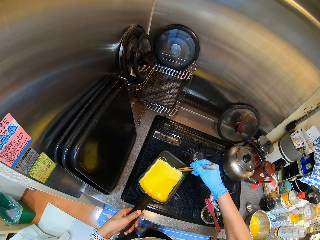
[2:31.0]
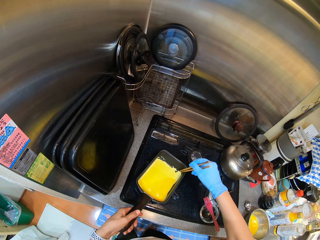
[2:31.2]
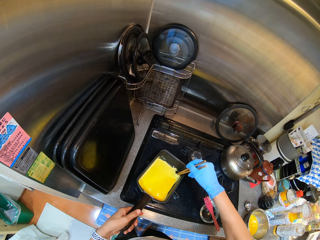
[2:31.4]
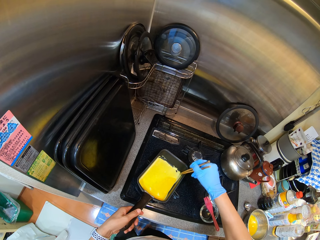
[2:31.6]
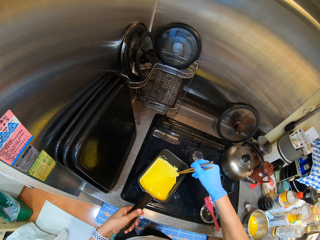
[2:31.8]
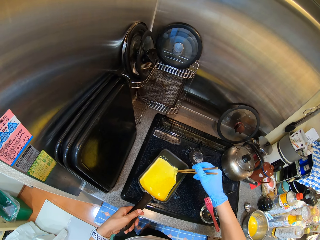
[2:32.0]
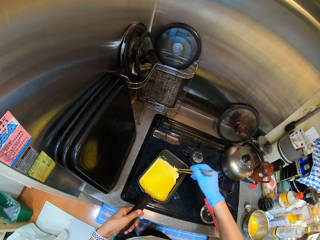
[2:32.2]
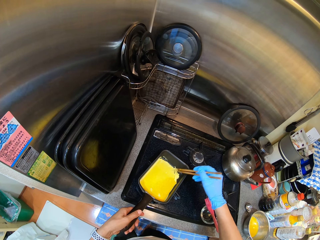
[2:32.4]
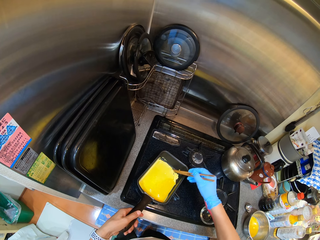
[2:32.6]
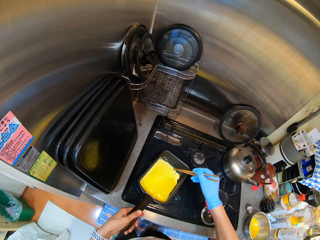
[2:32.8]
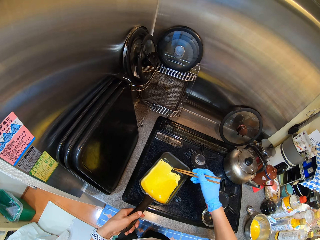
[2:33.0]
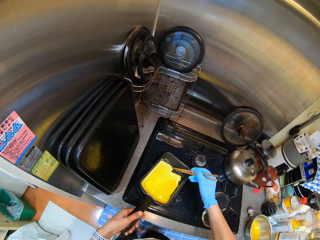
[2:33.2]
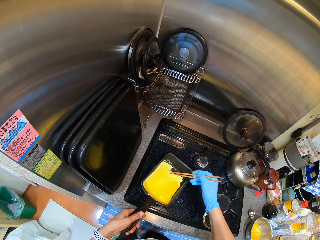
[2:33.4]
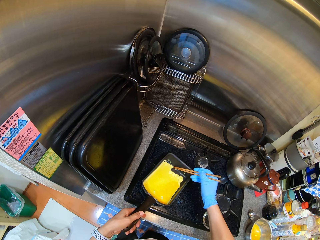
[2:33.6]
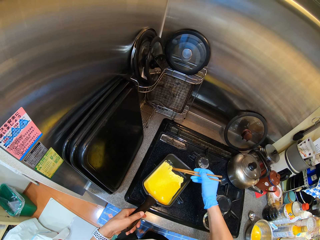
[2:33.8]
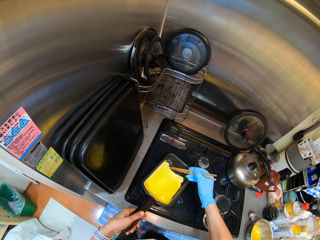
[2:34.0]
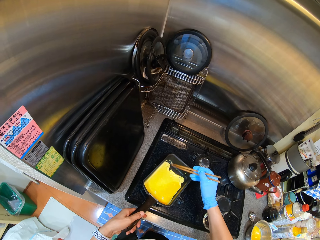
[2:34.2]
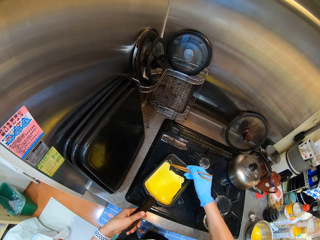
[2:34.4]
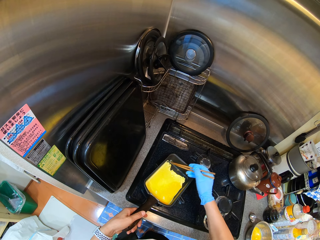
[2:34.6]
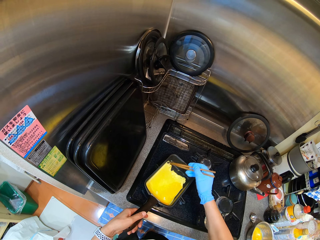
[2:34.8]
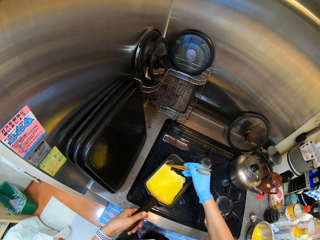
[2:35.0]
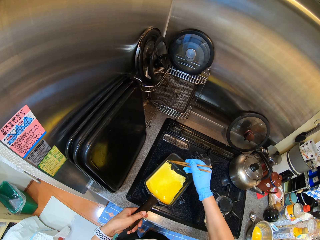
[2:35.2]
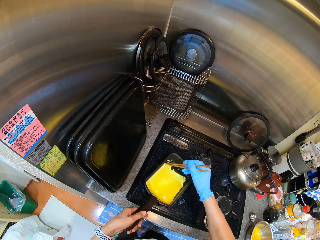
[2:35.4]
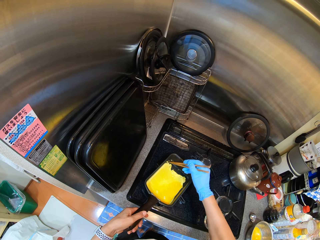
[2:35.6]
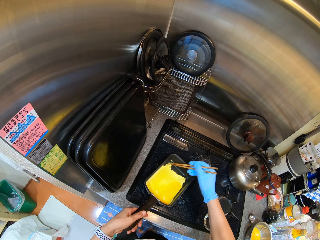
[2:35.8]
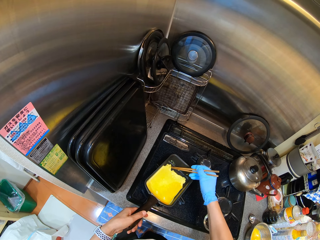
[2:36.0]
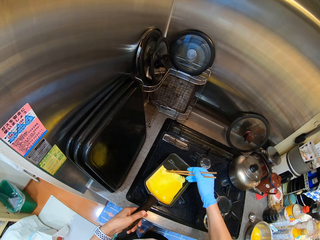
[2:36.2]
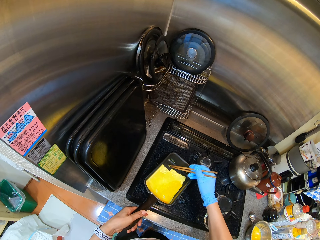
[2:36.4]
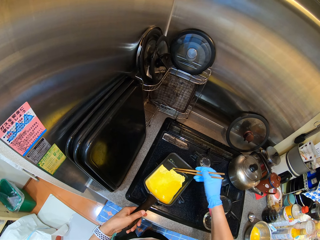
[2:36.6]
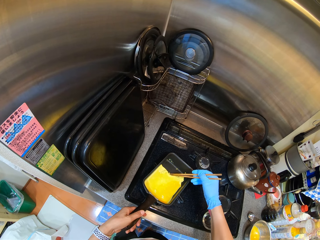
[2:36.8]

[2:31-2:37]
The camera wearer stirs the egg on the pan with a chopstick.

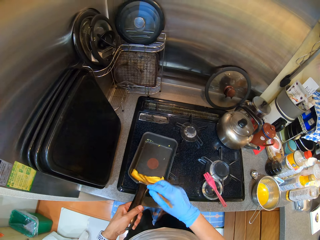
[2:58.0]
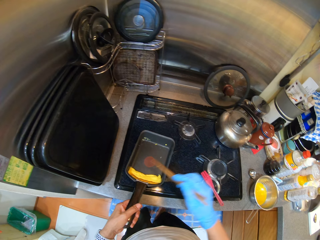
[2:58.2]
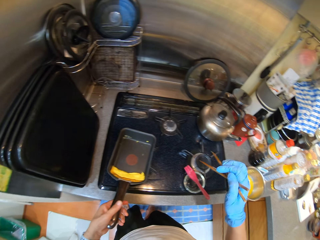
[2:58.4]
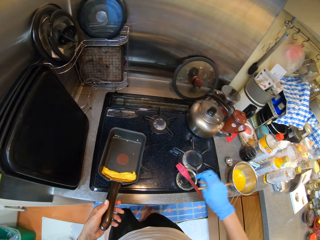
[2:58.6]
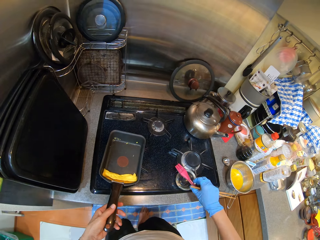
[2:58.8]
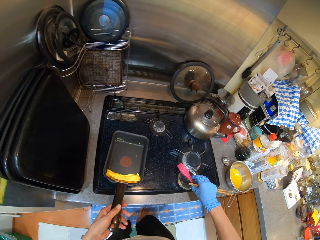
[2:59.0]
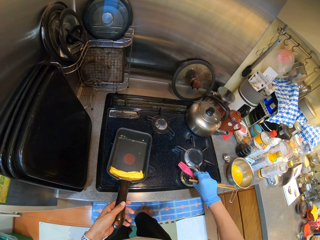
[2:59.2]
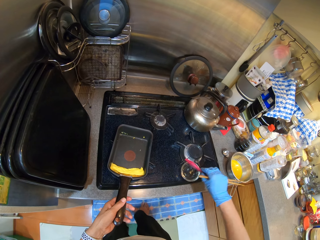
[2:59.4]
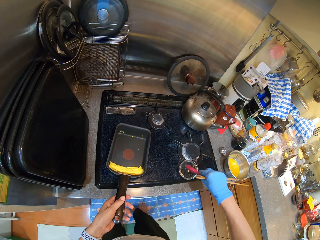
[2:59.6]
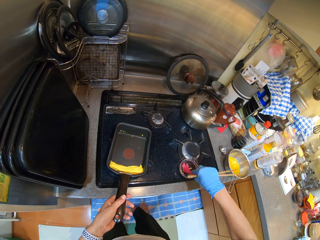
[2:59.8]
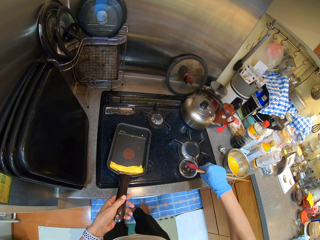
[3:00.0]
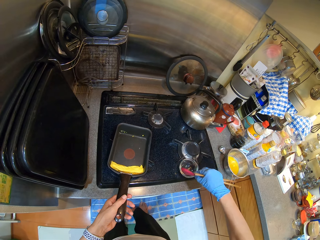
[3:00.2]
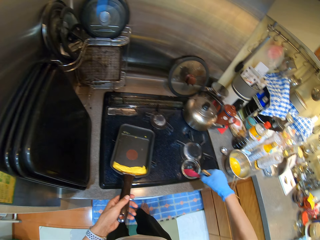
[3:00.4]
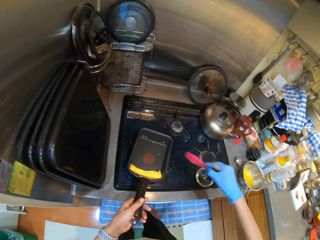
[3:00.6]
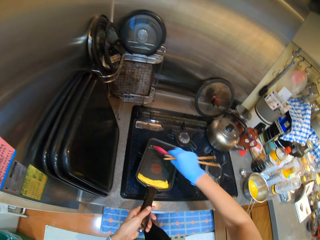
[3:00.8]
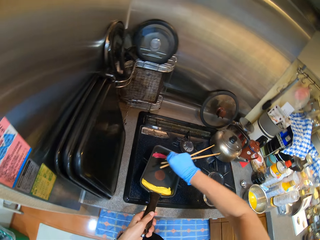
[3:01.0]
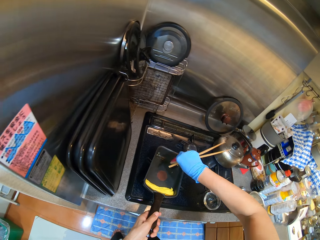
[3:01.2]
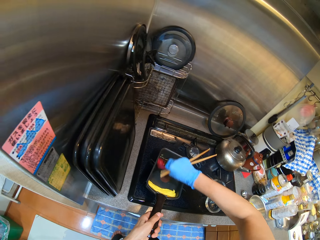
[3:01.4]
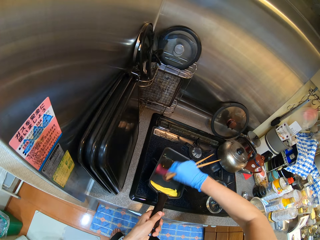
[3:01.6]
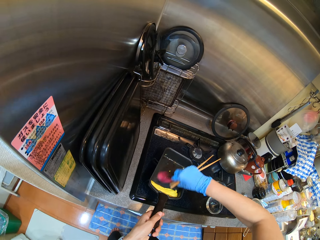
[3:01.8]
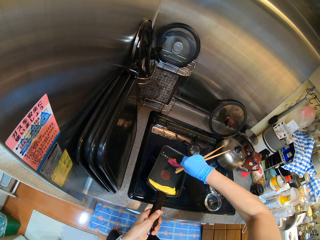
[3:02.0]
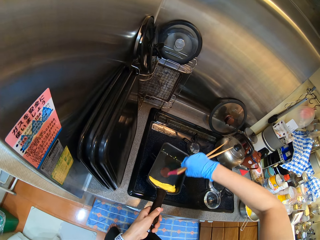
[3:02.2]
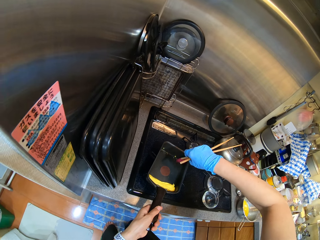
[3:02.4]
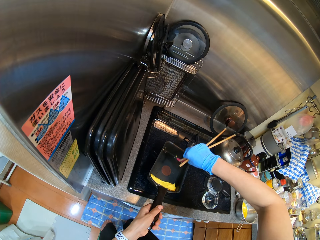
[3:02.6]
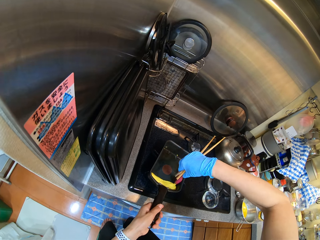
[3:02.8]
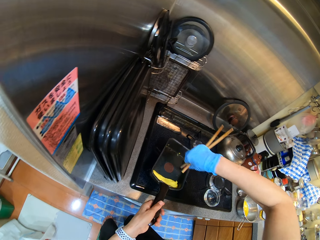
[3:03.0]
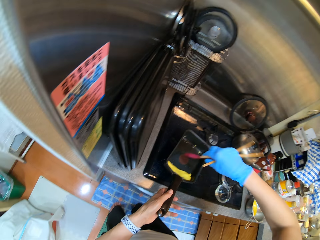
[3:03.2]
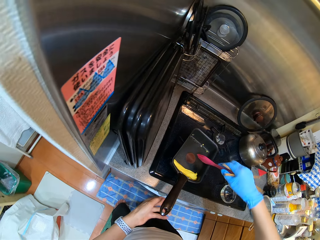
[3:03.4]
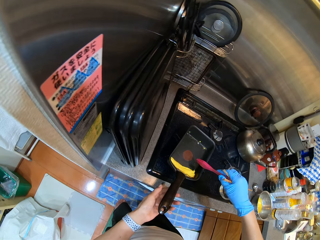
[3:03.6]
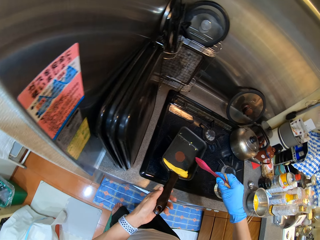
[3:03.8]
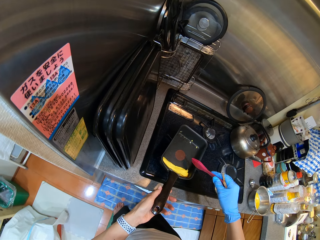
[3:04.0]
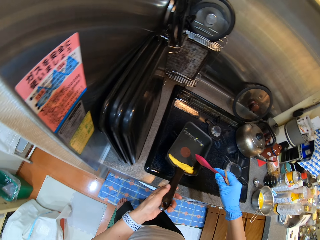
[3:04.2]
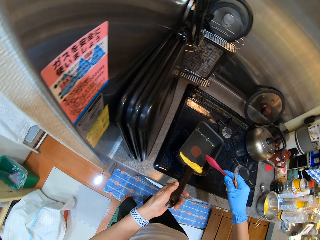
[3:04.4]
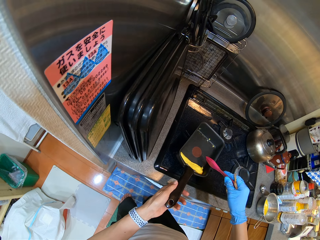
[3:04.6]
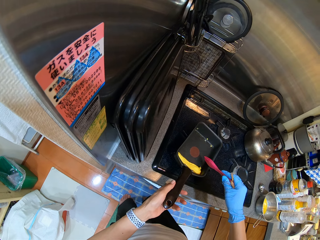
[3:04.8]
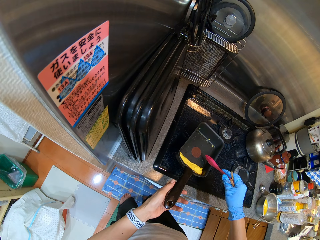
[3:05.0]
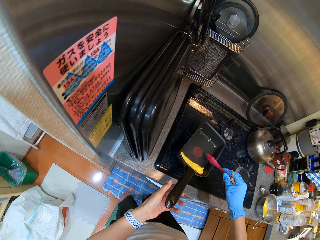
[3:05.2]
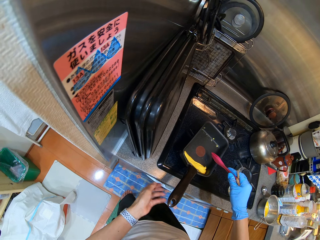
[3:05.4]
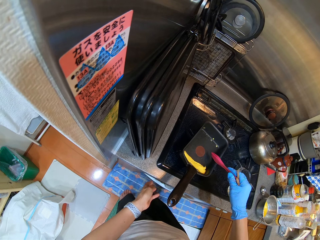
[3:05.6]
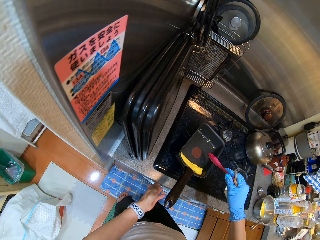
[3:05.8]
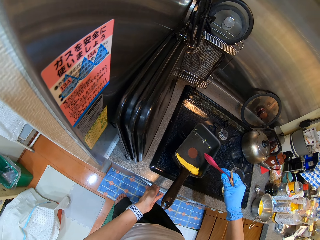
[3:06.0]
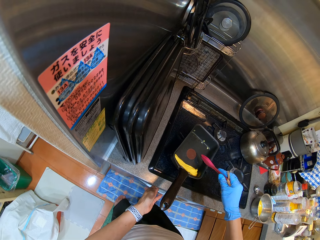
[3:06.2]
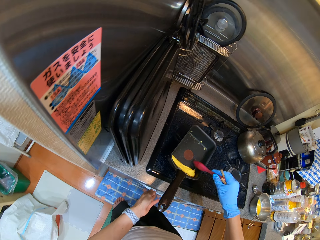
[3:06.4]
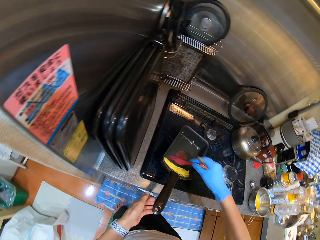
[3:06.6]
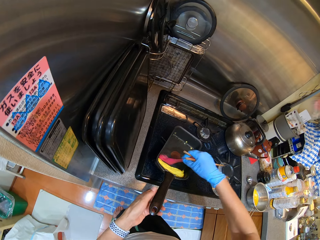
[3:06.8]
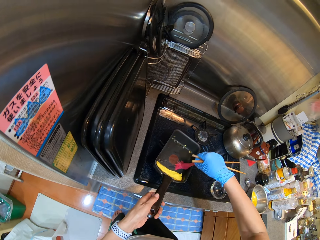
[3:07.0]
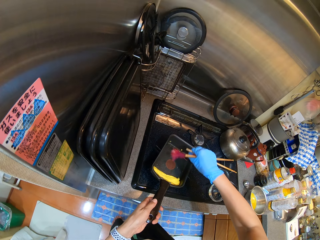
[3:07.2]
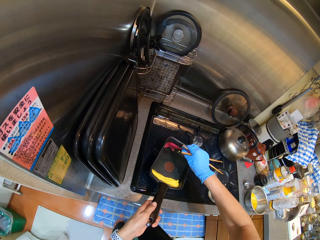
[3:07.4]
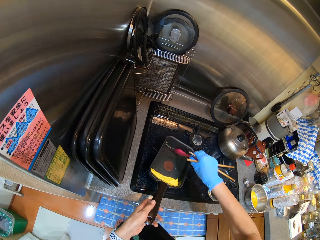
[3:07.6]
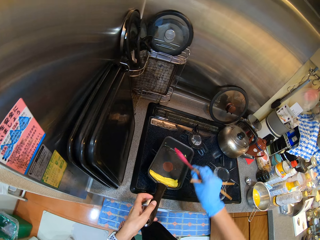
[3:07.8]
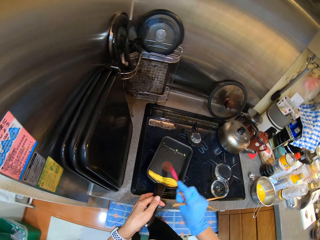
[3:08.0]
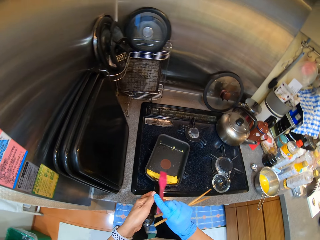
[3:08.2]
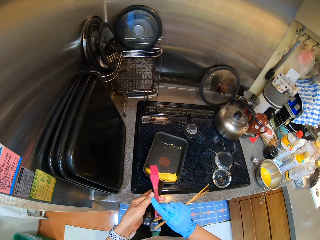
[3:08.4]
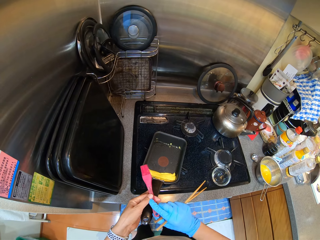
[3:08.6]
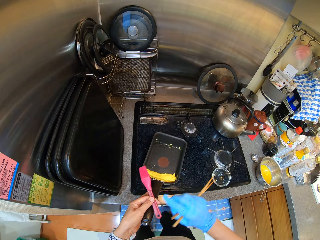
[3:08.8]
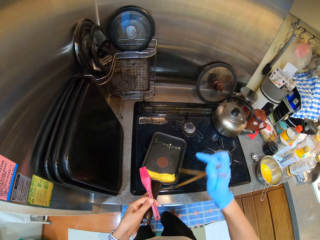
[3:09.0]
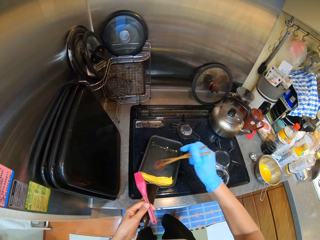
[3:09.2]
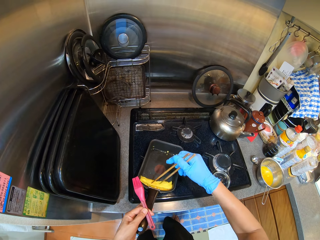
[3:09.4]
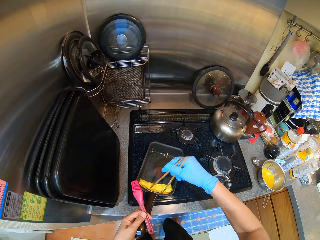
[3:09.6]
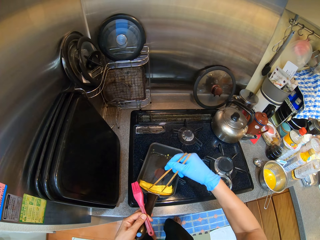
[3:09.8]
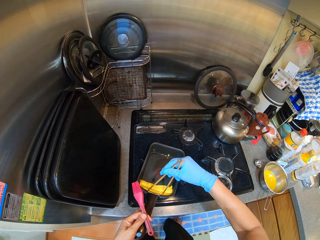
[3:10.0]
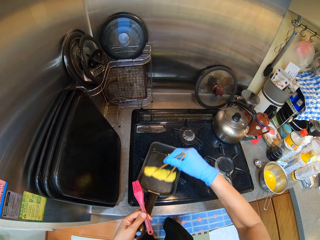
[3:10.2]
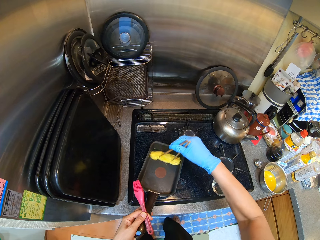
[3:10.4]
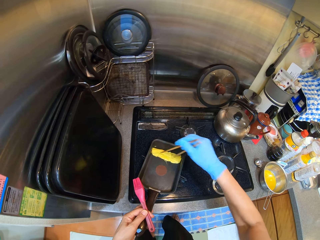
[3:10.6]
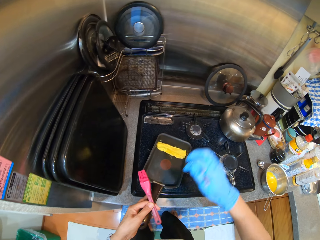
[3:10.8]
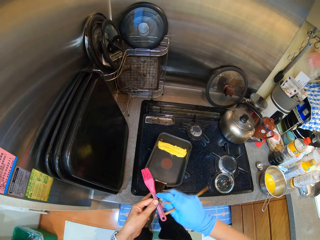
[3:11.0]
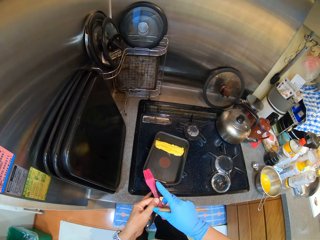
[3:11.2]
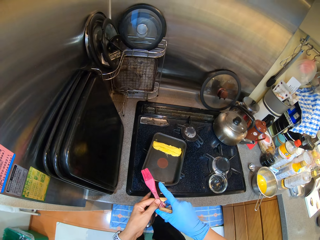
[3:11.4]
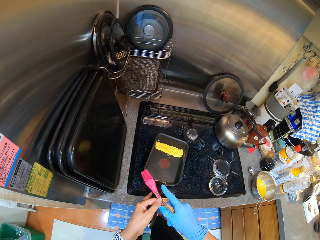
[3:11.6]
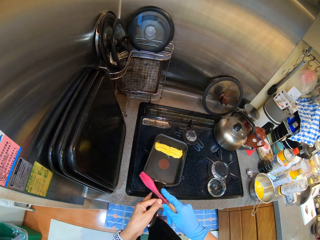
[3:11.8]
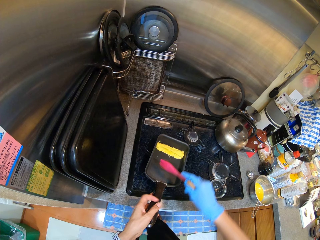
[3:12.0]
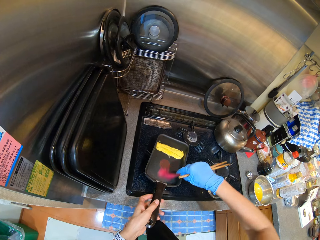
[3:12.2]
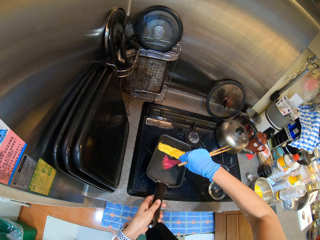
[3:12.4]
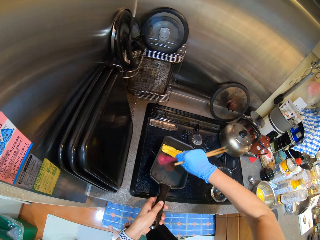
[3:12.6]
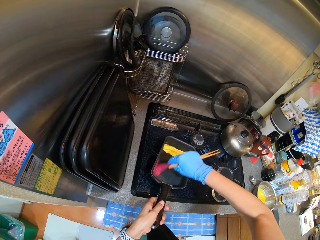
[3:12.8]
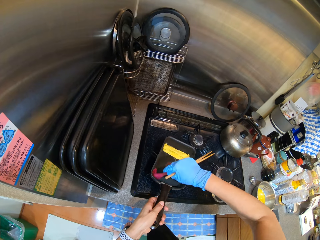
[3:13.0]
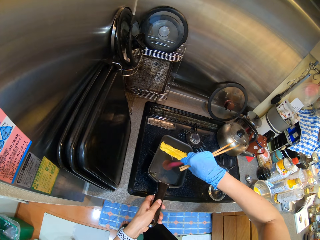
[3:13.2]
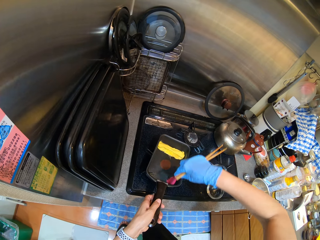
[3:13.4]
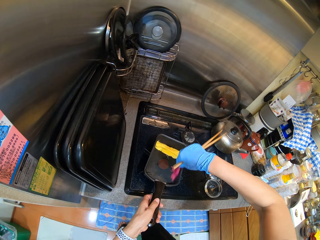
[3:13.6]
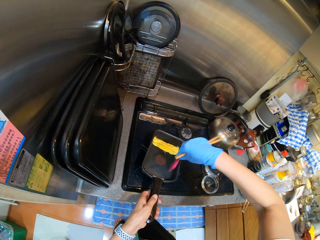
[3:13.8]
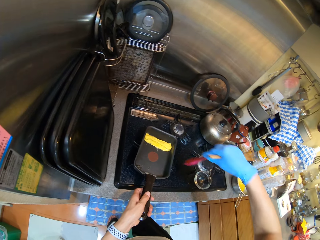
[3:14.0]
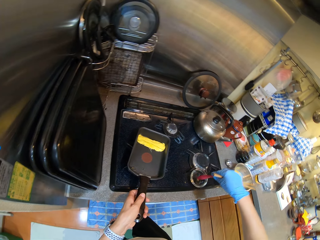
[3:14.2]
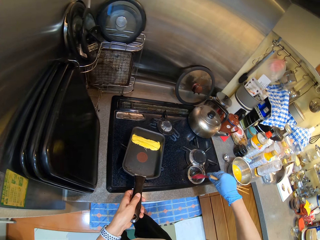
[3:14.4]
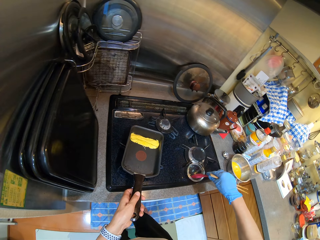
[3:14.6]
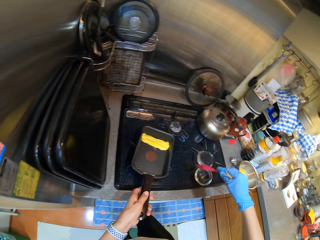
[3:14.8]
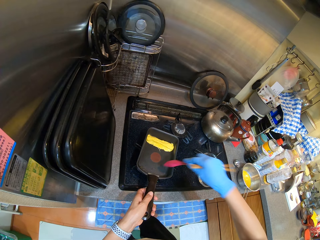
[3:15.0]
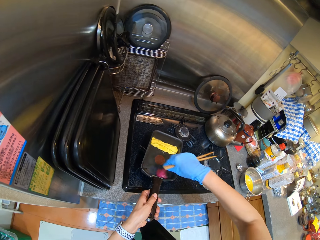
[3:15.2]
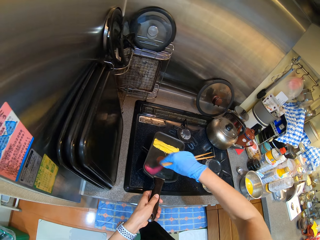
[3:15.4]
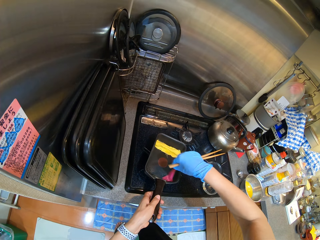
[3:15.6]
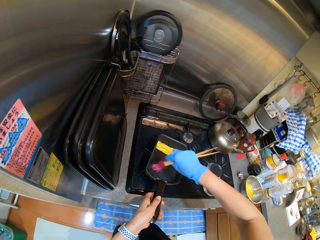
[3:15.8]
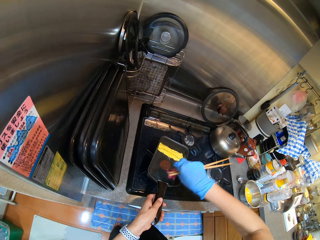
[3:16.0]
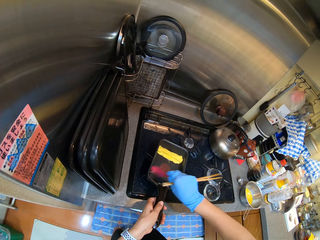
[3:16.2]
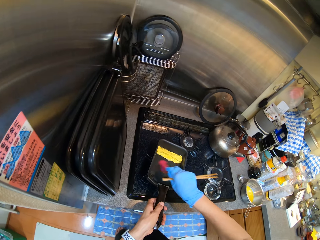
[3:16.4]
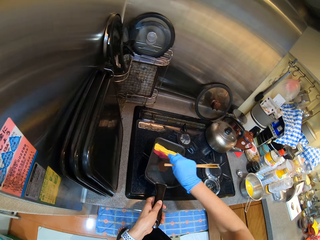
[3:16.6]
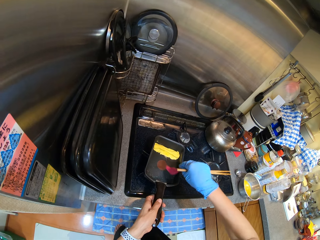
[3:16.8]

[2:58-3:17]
The camera wearer picks up the oil brush. They dip the brush in the cooking oil. They apply oil with the brush and something on the pan. They turn the cooker level. They stir the egg with chopsticks. They apply oil with the brush on the pan. They dip the brush in the cooking oil. They apply oil with the brush on the pan.
